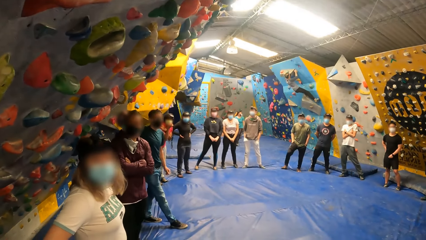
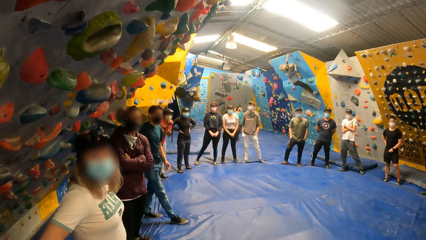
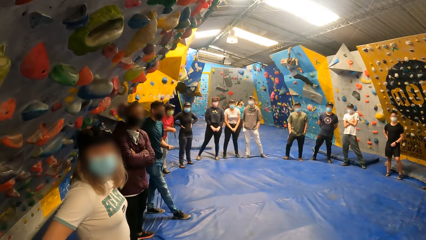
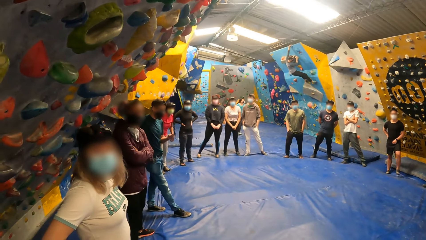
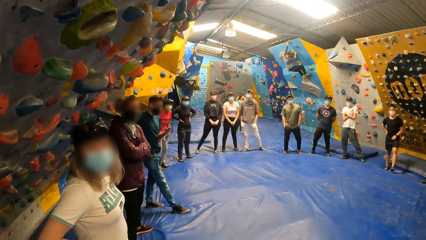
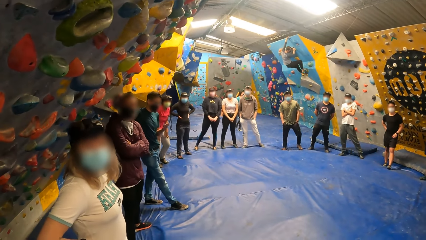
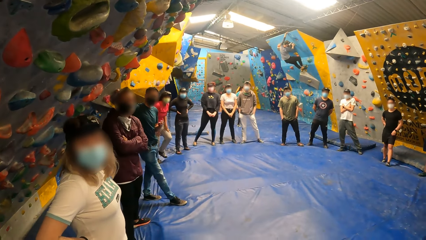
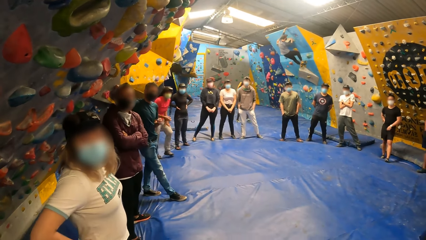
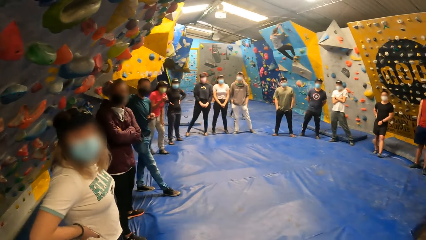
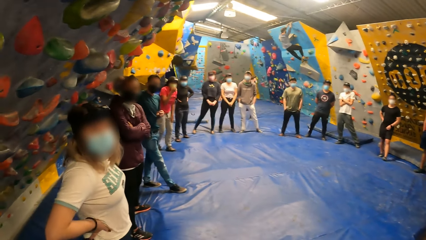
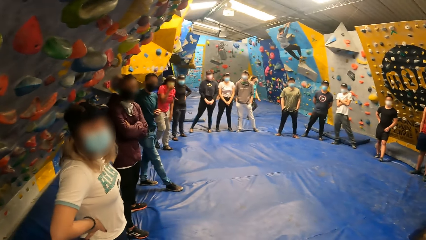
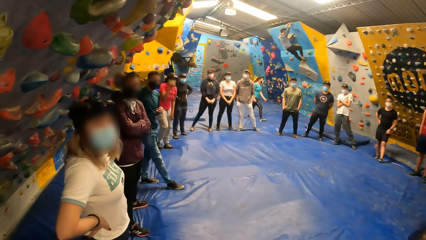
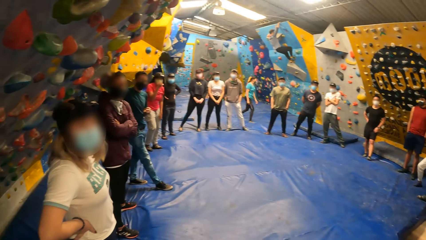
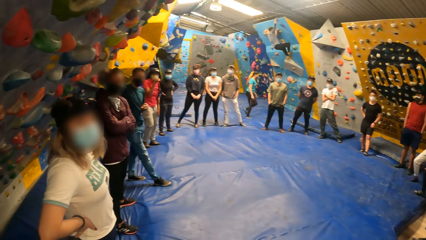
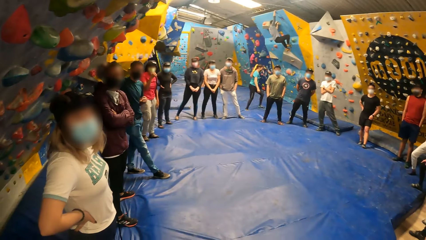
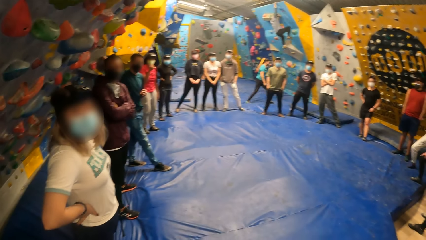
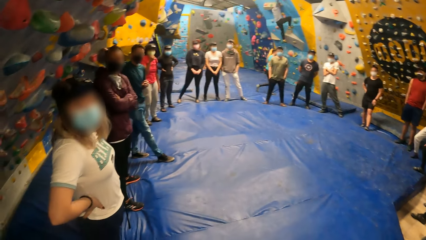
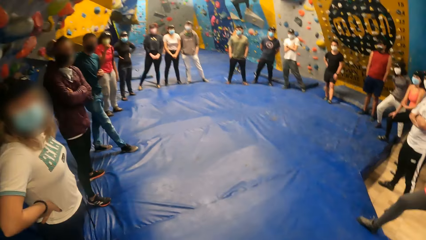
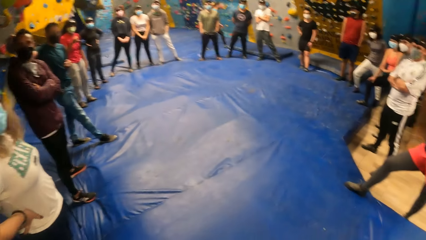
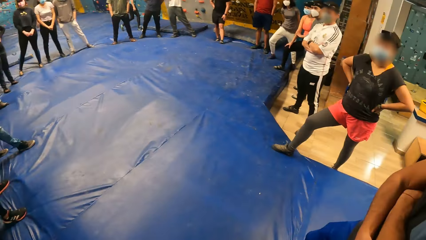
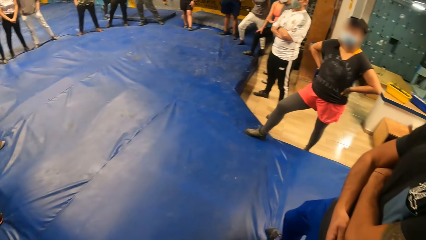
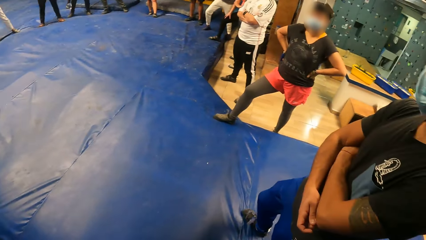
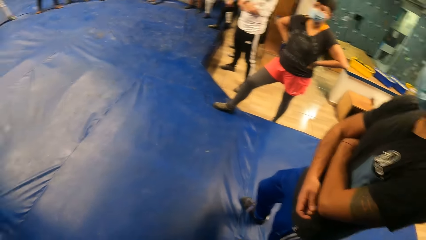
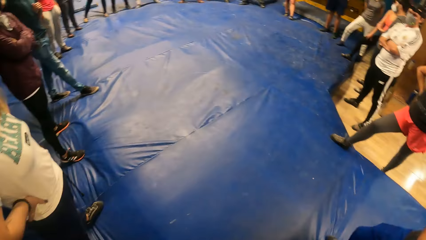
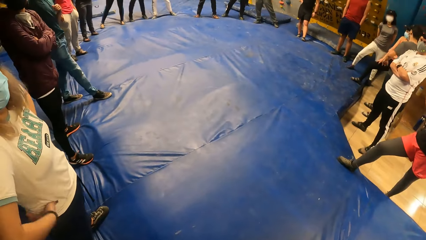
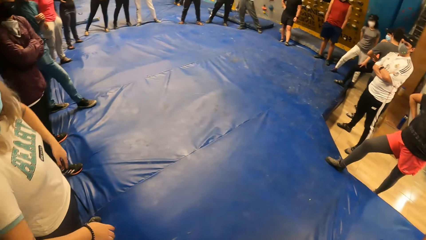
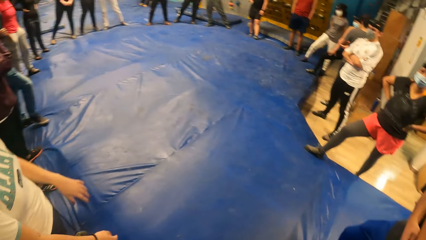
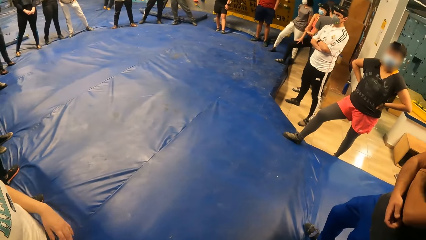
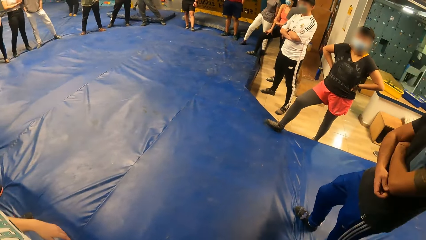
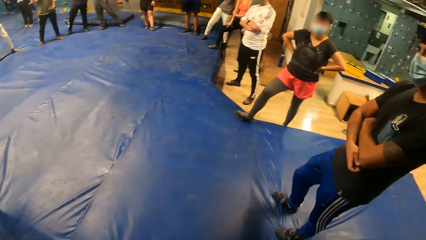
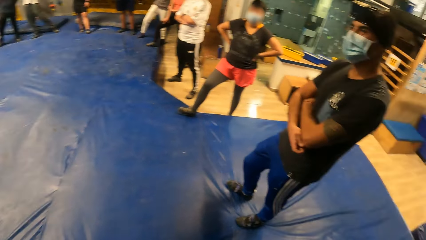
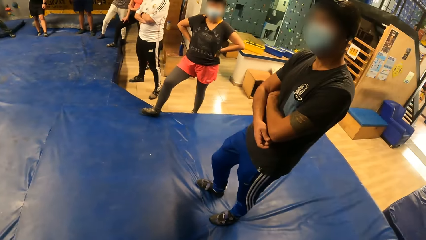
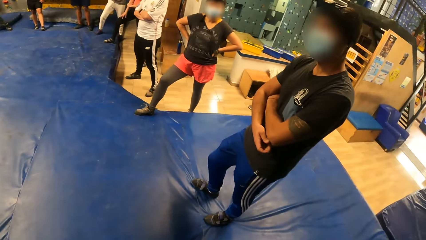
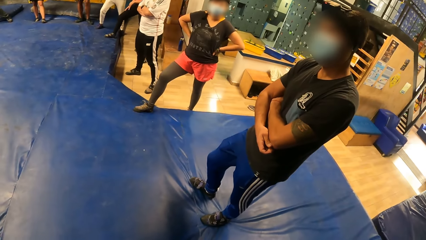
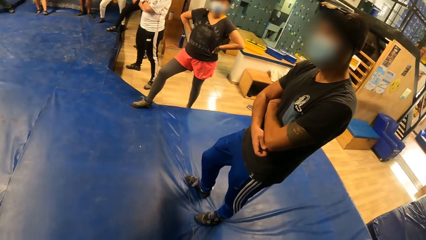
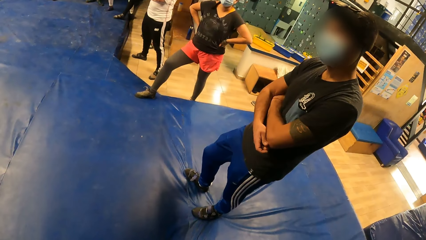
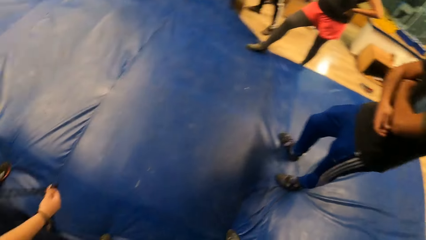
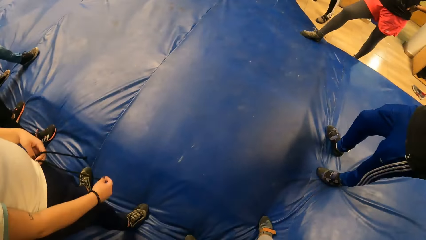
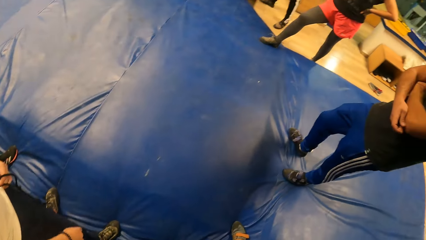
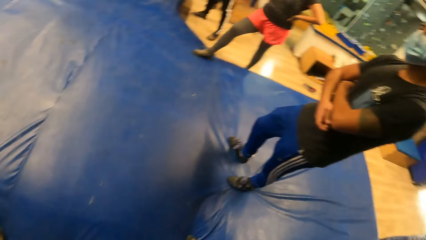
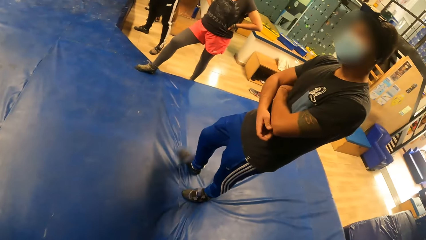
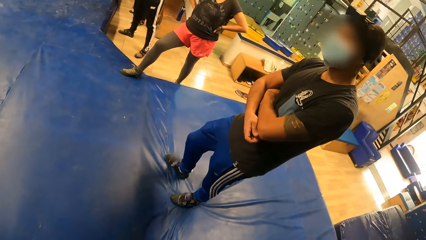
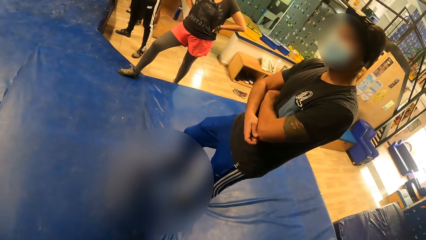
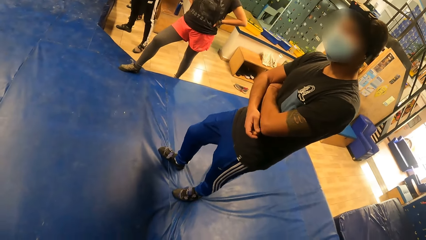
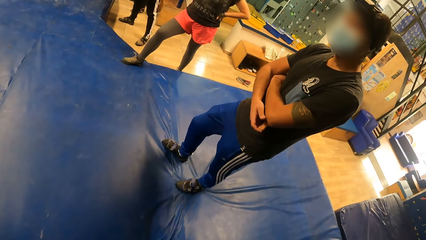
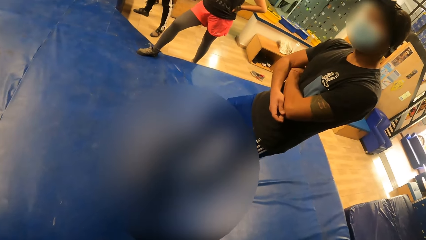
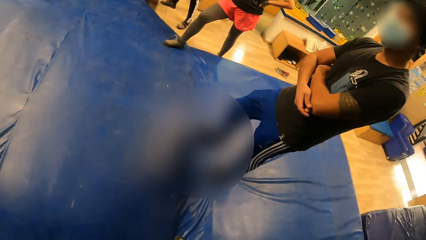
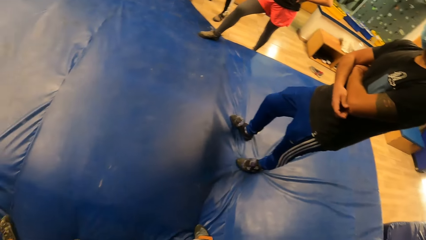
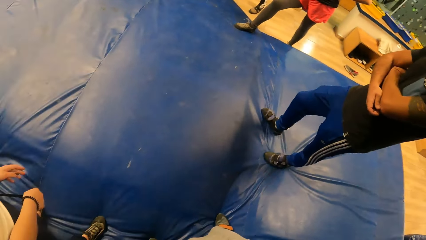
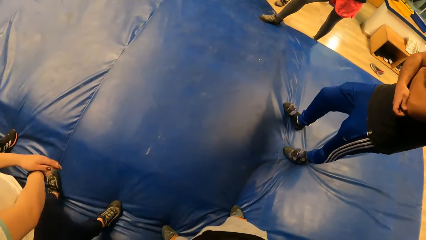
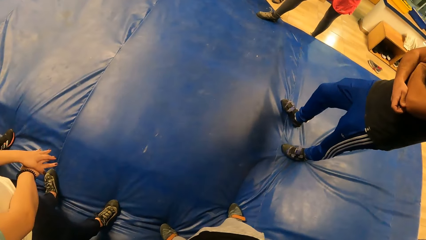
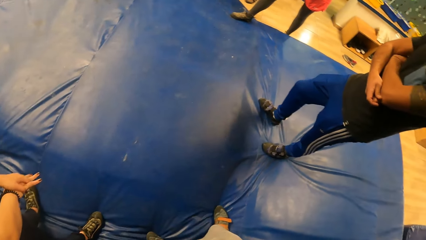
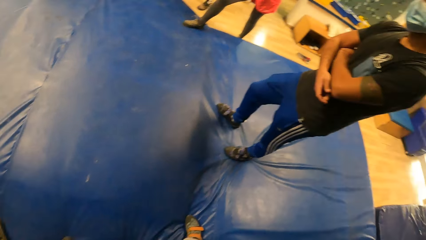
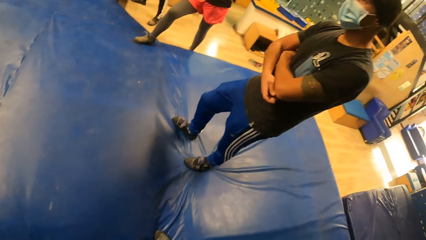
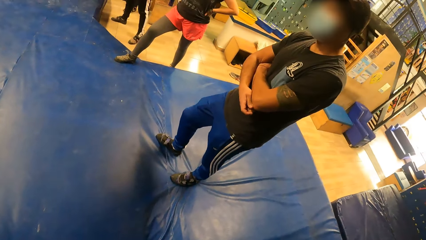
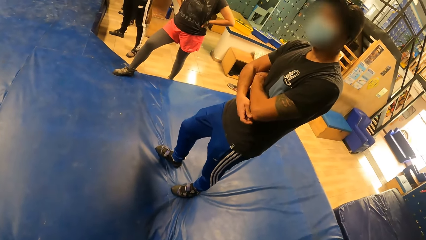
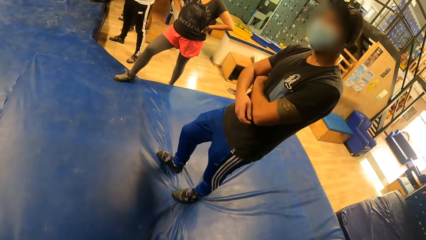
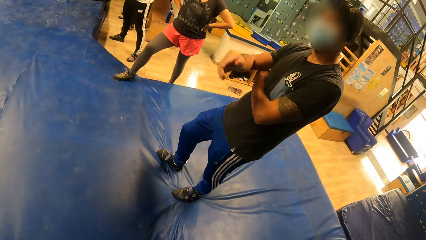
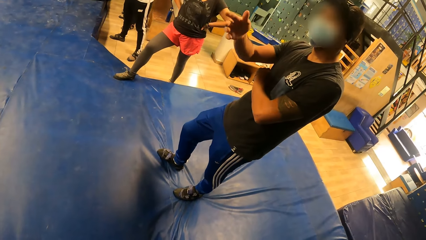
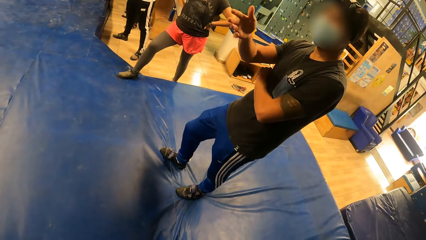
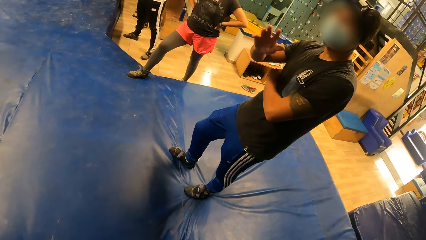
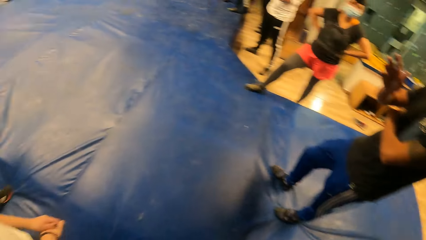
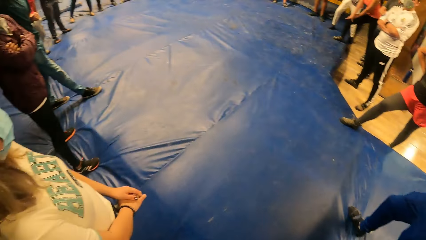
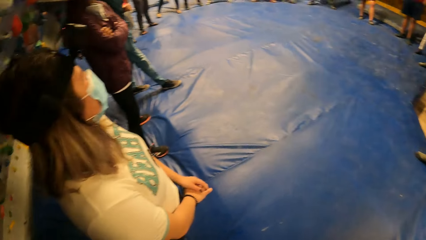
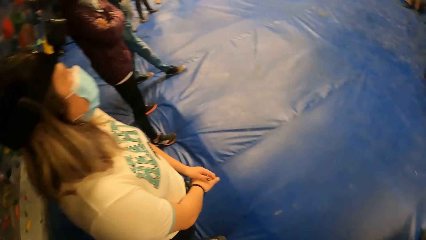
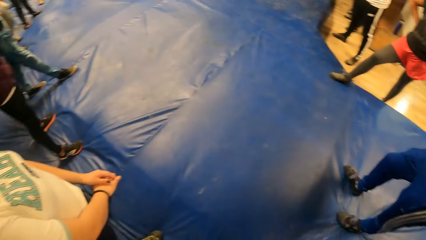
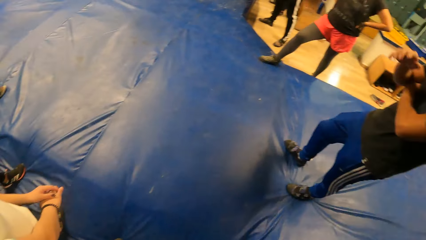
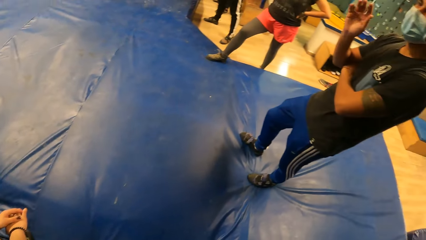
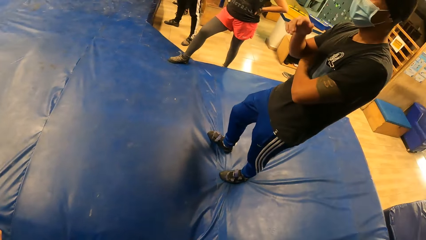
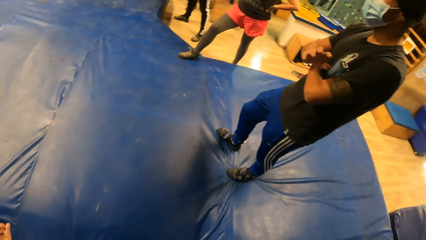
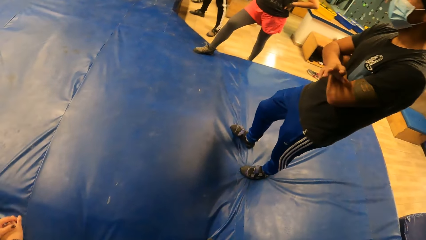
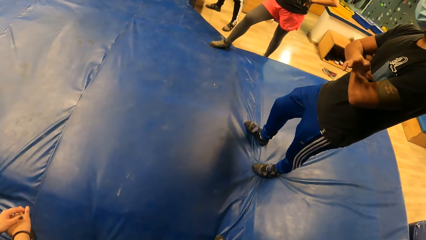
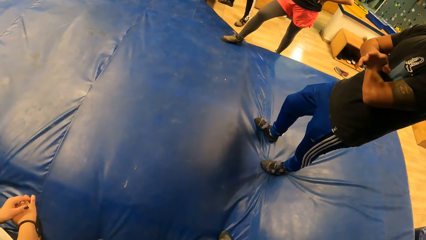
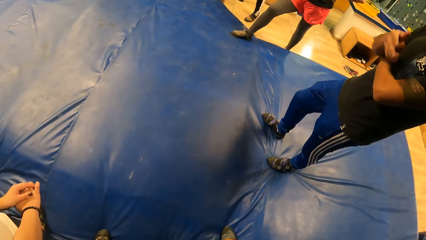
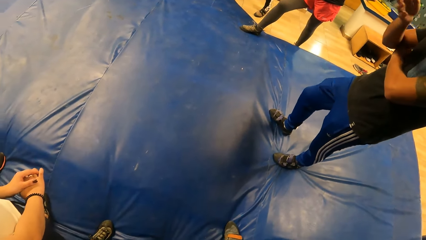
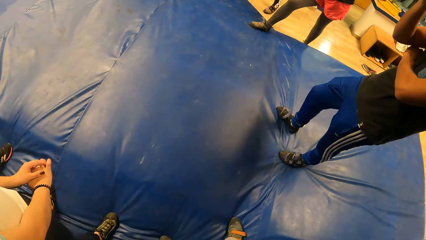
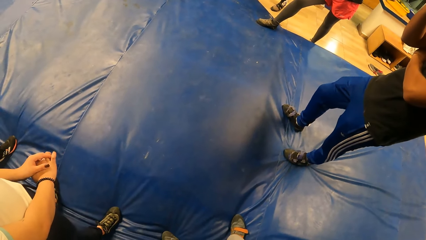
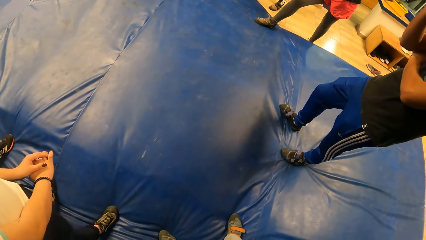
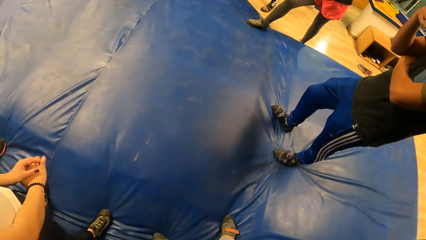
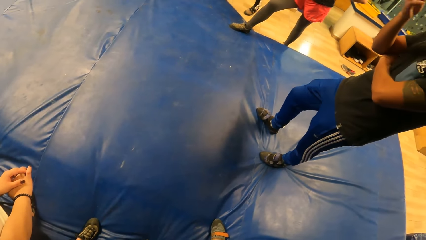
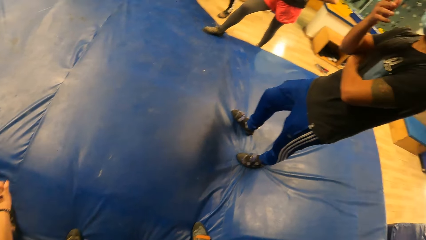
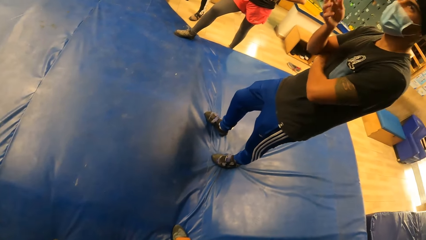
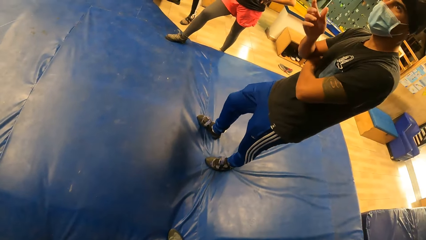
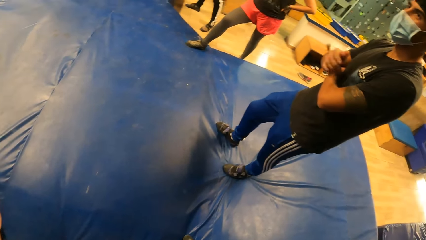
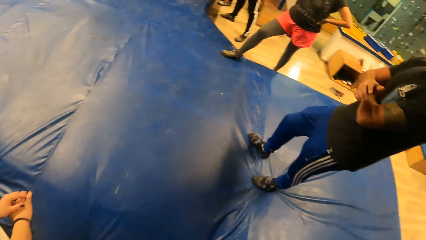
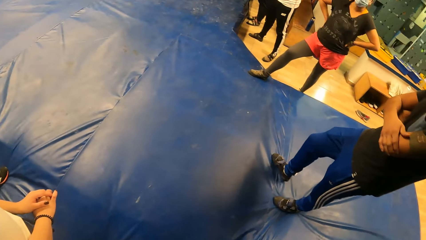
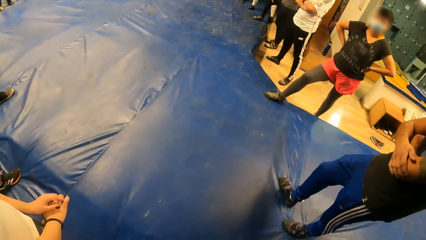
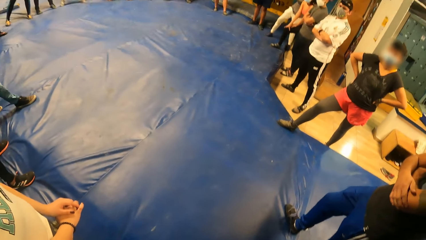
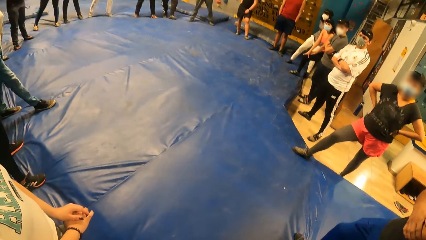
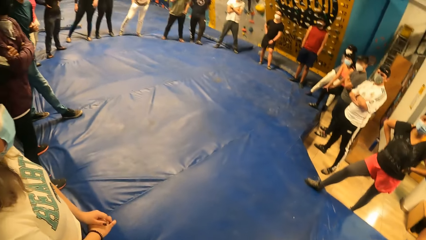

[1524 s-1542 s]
The camera wearer stares around. They move hands. A man converses with others. The man lifts the hand and converses with the camera wearer.
